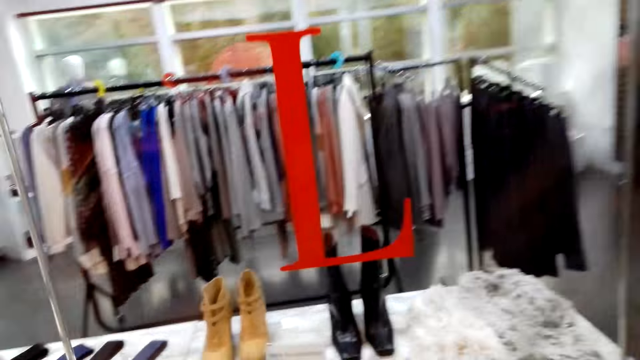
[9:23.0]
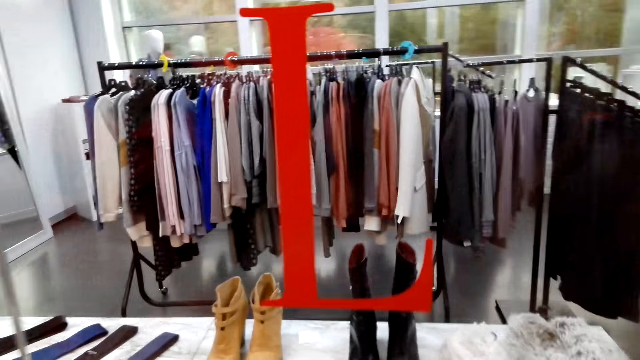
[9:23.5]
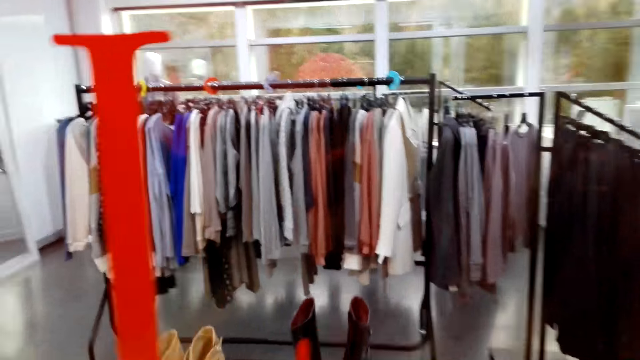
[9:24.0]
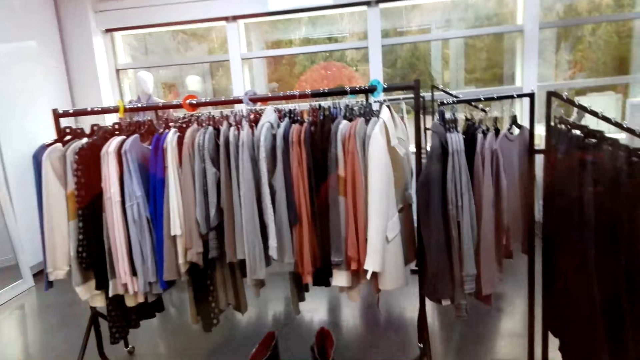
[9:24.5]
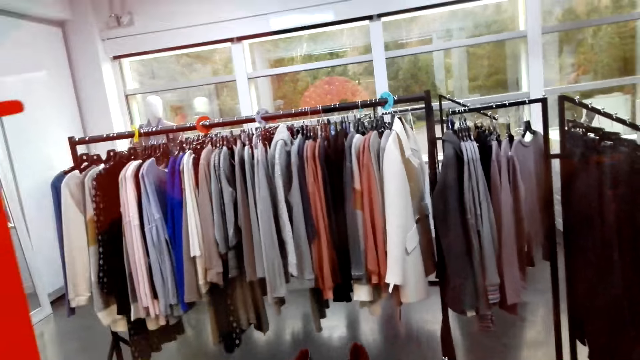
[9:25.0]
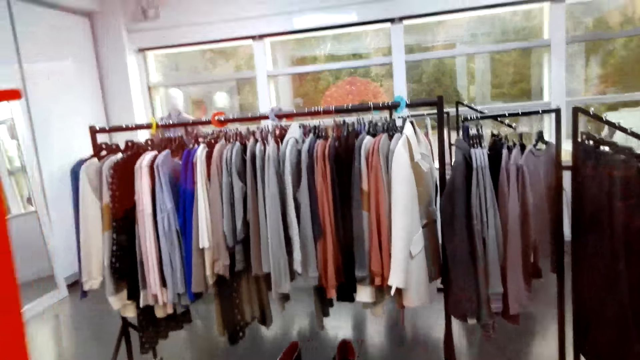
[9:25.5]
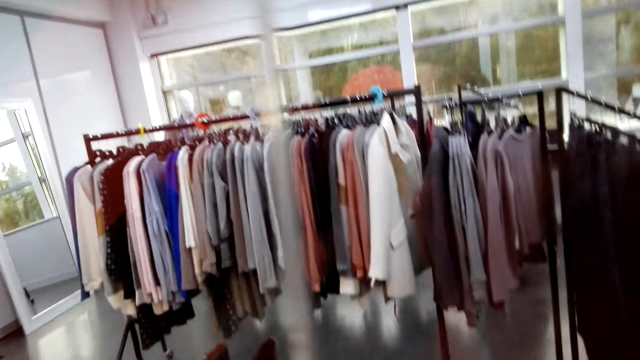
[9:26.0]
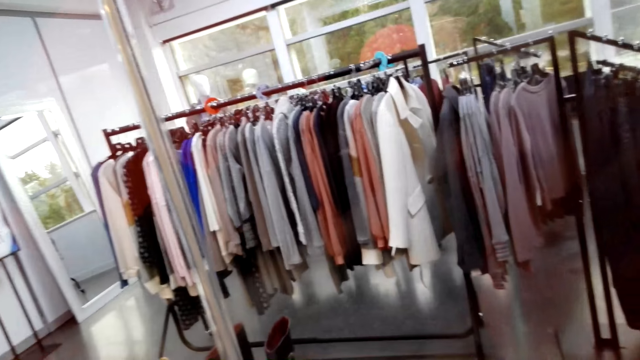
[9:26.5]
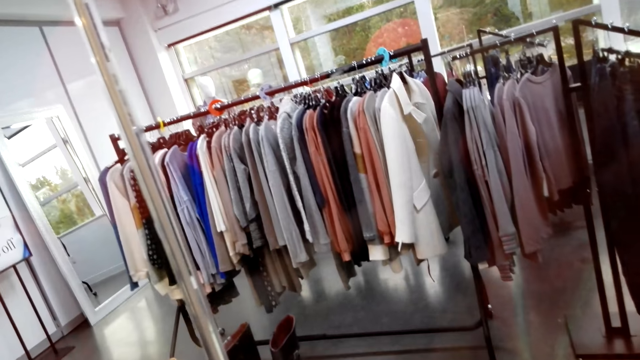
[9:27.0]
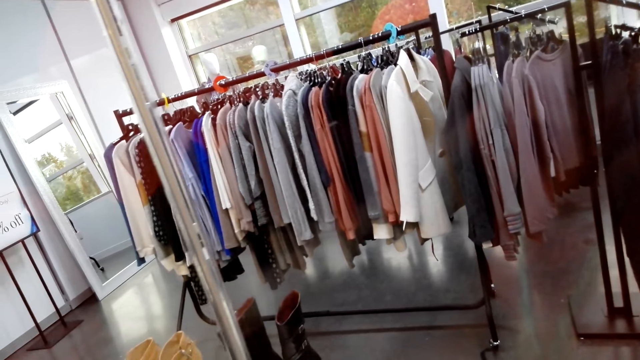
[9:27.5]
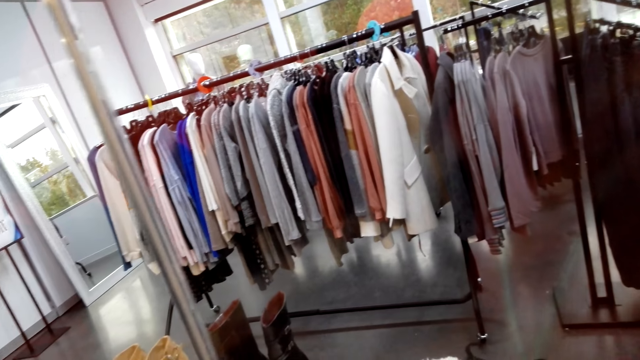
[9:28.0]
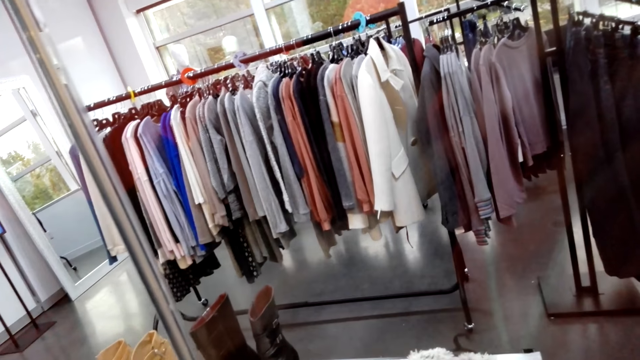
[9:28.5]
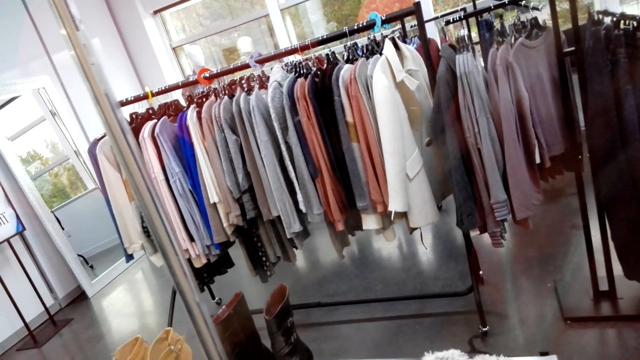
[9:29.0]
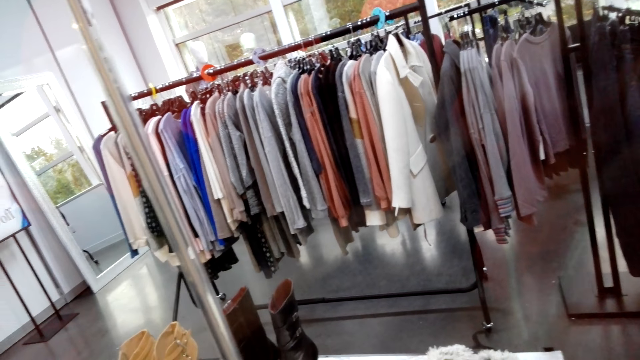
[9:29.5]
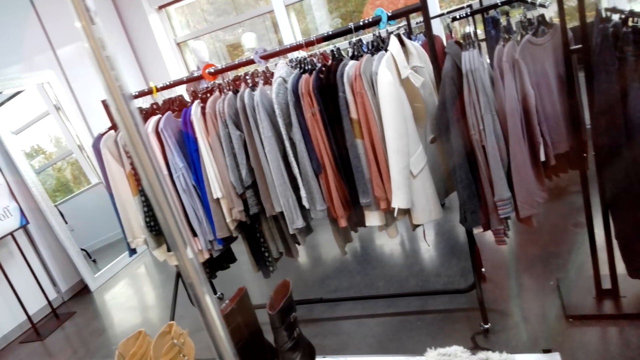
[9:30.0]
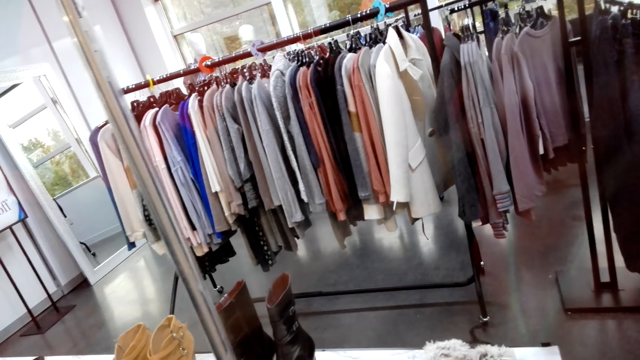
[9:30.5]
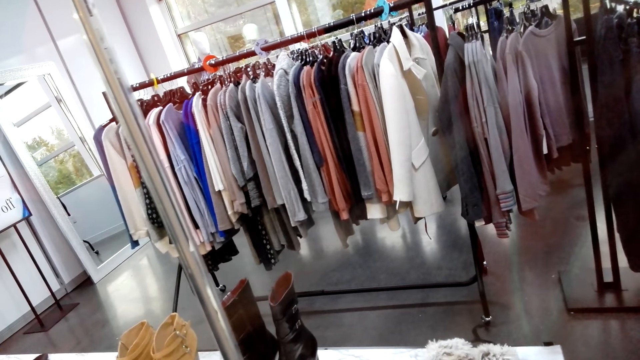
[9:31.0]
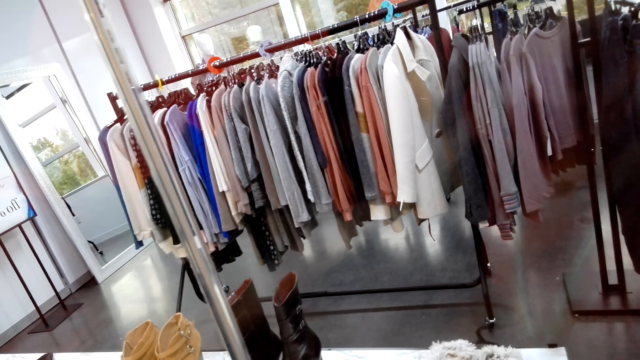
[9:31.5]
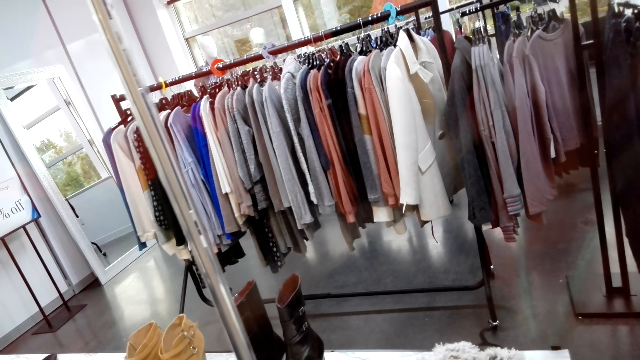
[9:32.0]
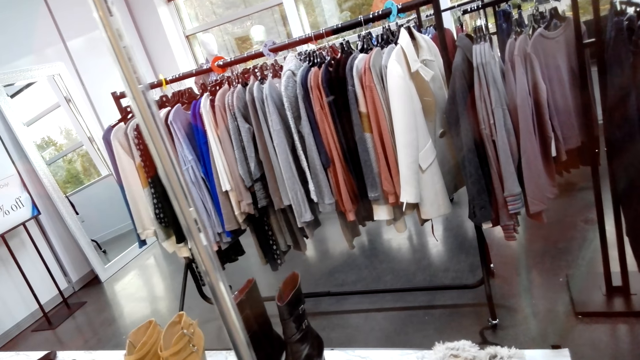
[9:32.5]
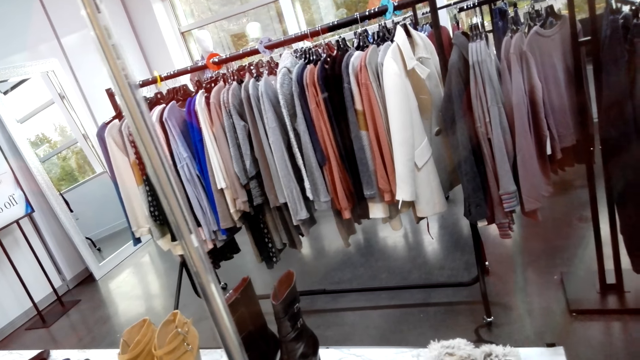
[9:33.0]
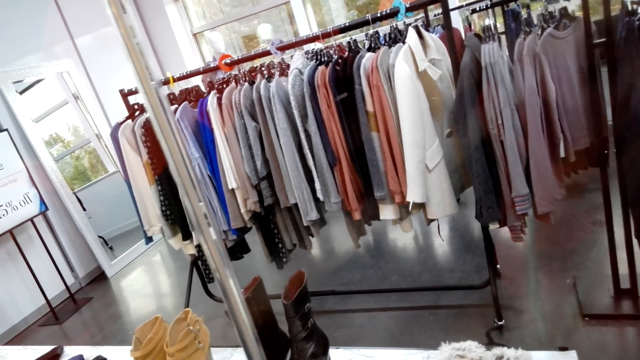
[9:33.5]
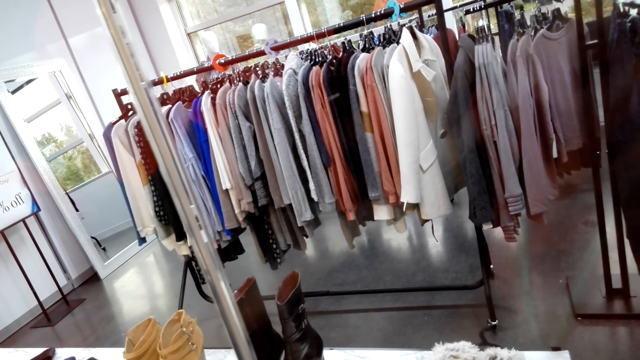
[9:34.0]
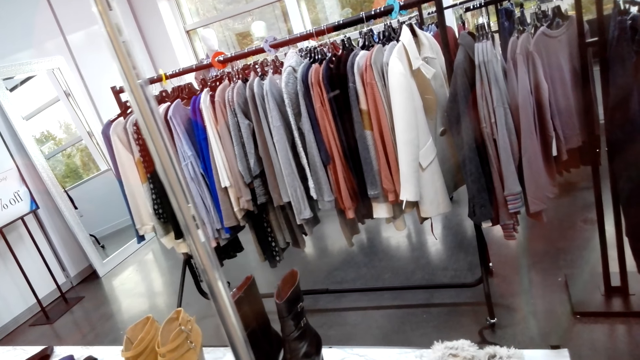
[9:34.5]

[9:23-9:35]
A man walks around the room. The camera wearer and the man stop moving. The camera wearer stares at the clothes.

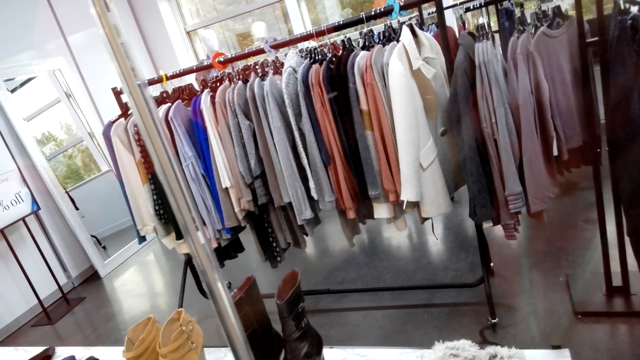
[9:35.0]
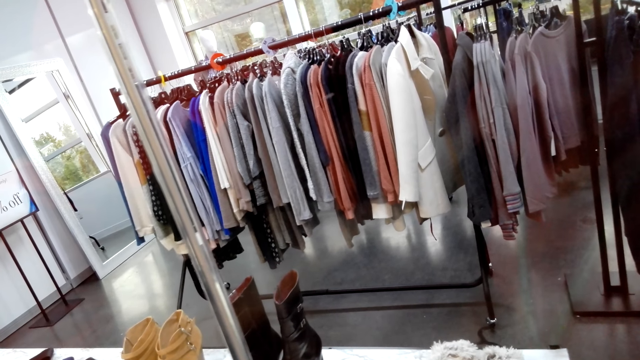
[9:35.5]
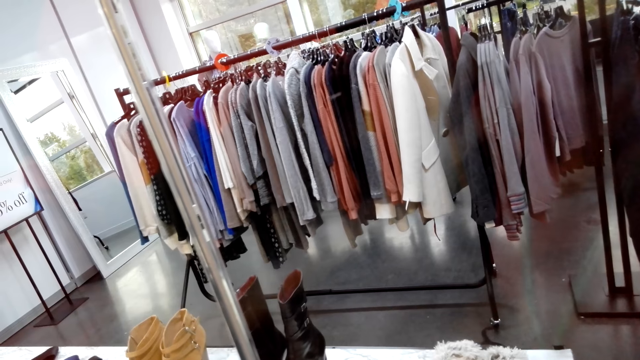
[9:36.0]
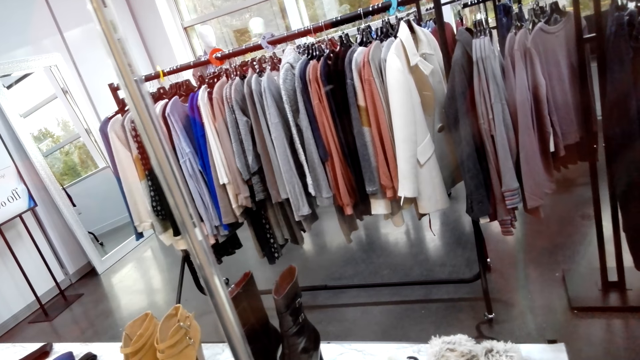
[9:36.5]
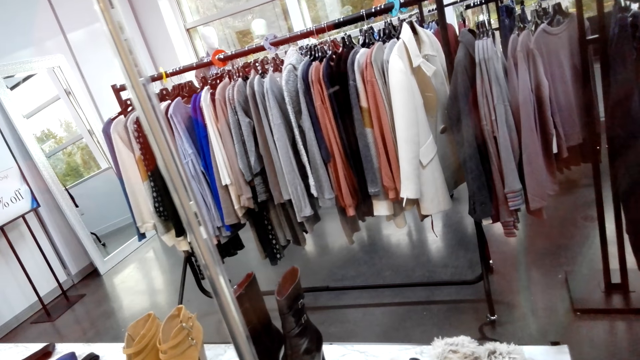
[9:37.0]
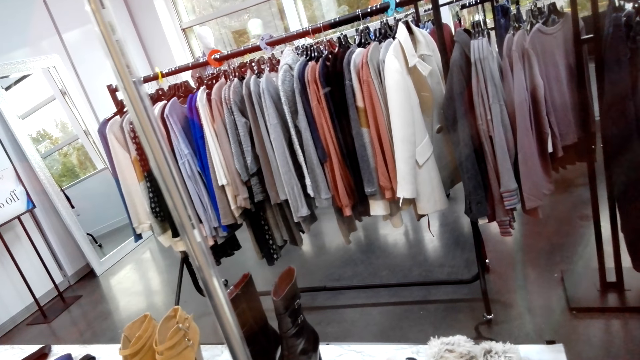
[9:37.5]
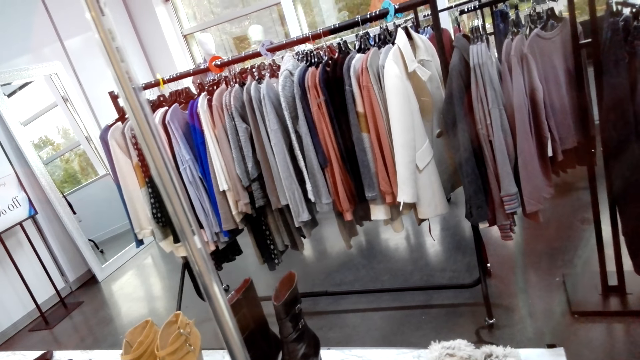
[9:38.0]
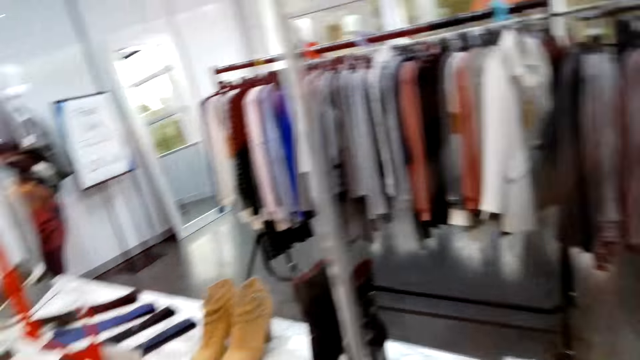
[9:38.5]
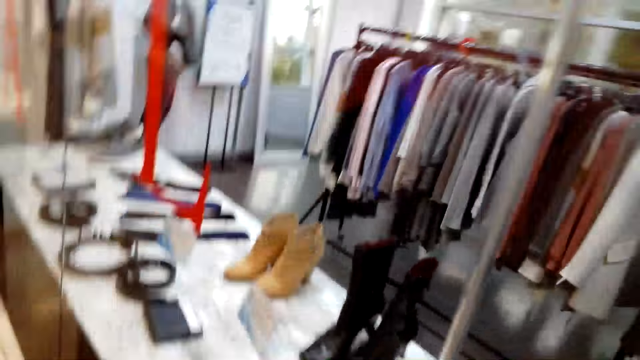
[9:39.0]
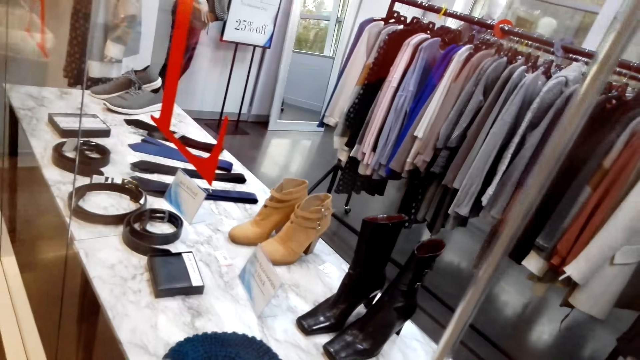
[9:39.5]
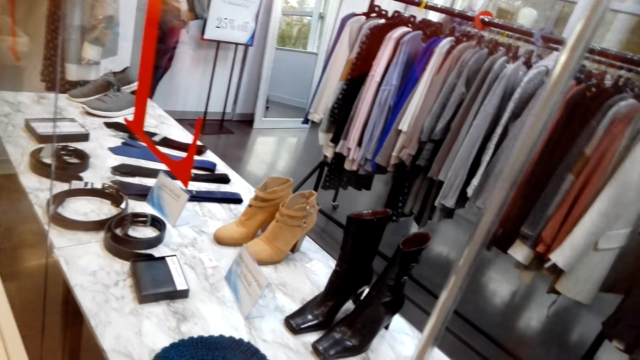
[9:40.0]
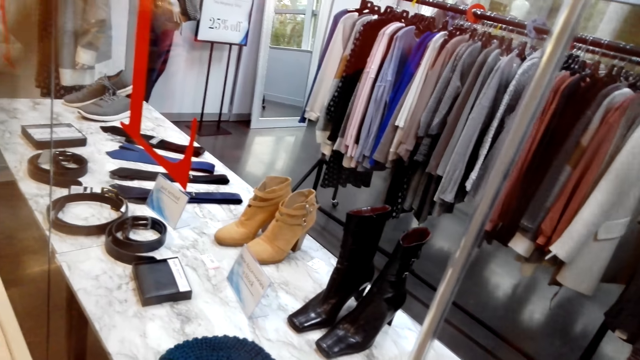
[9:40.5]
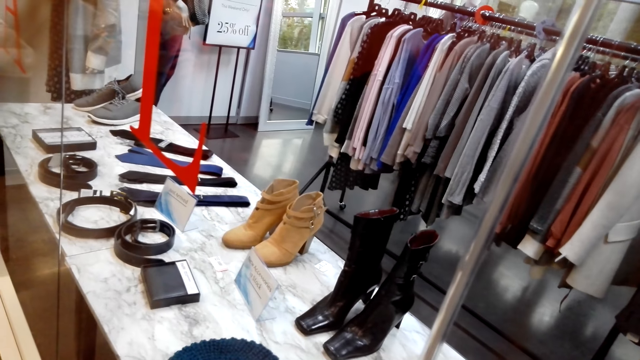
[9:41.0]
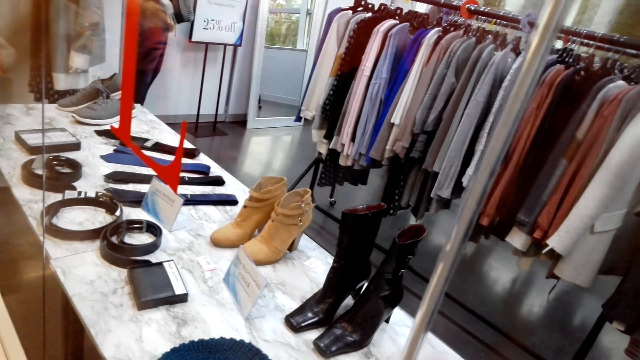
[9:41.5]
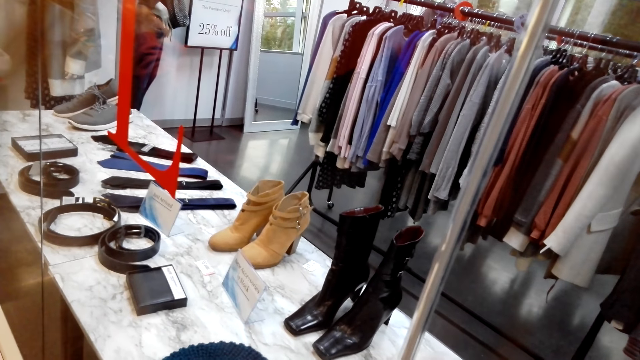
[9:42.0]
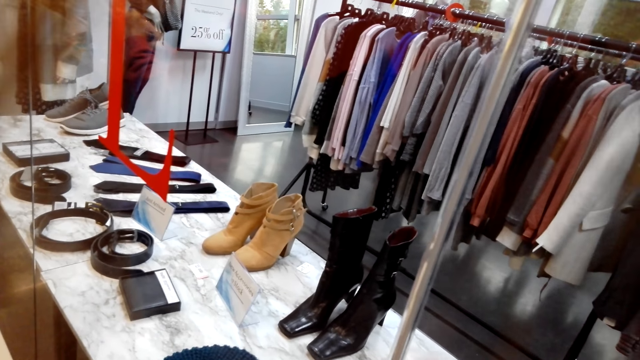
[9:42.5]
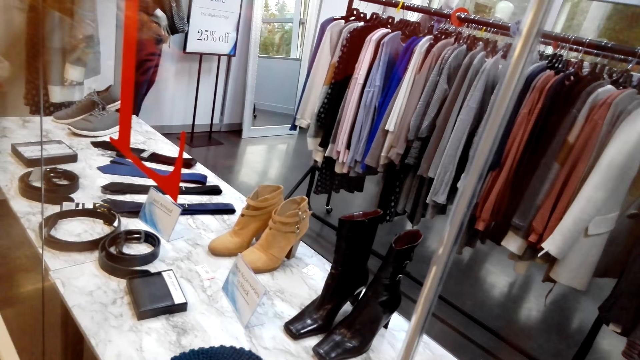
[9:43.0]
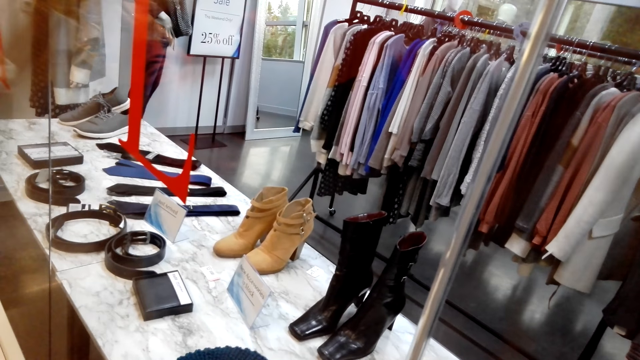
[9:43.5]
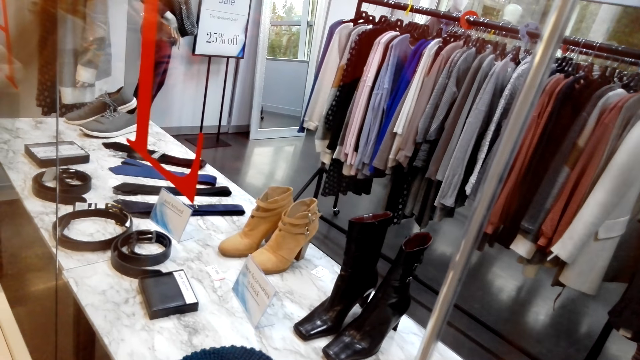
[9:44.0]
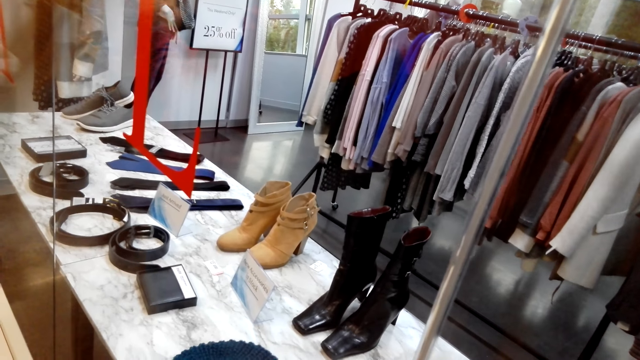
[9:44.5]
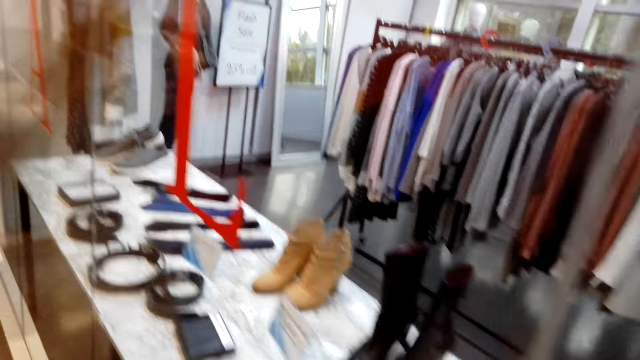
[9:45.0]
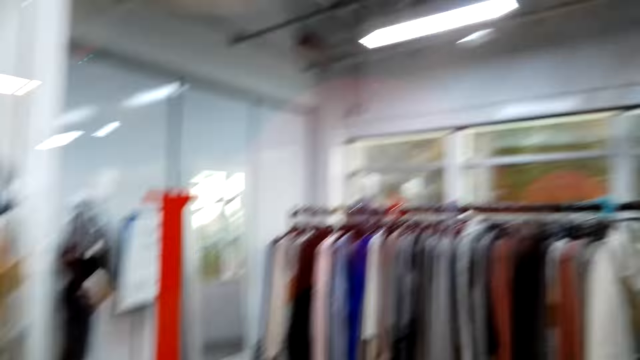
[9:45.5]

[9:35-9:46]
The camera wearer and a man move around the shop. The camera wearer stares at the shoes.
